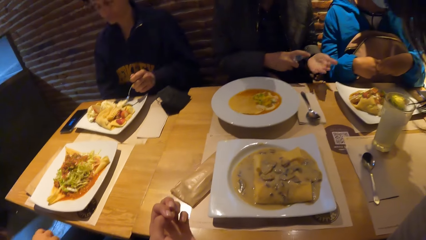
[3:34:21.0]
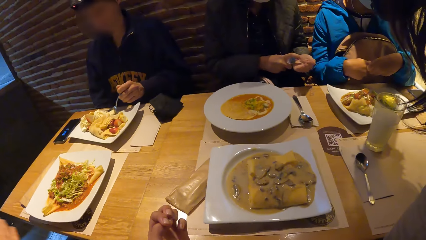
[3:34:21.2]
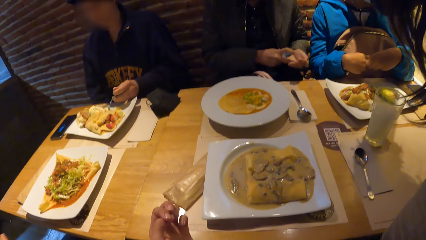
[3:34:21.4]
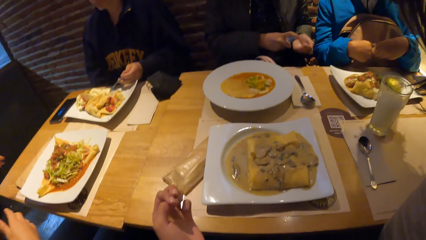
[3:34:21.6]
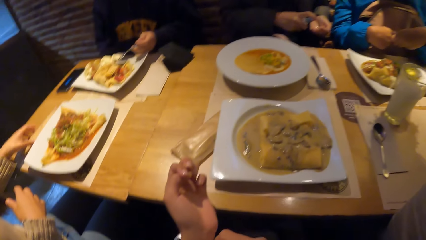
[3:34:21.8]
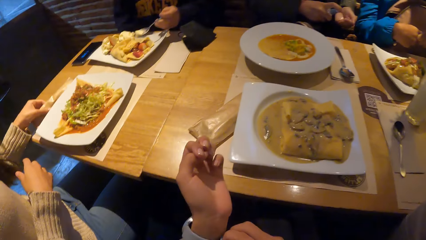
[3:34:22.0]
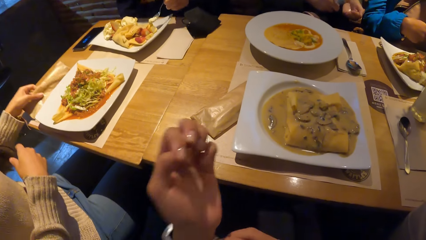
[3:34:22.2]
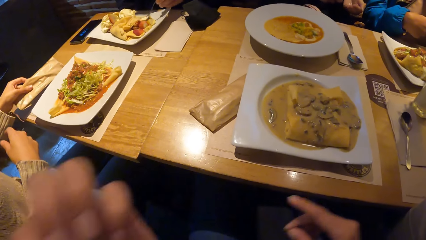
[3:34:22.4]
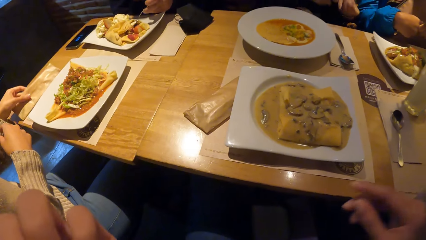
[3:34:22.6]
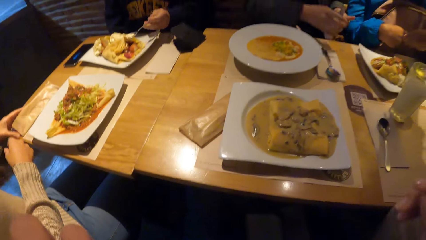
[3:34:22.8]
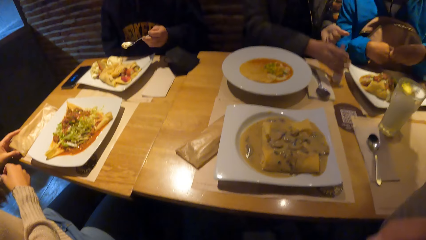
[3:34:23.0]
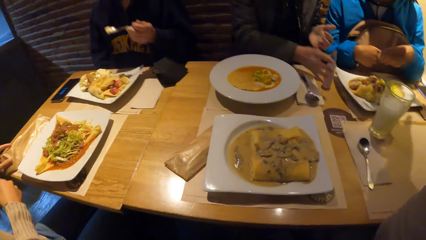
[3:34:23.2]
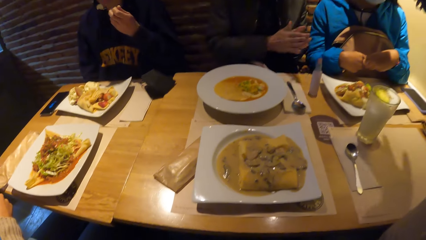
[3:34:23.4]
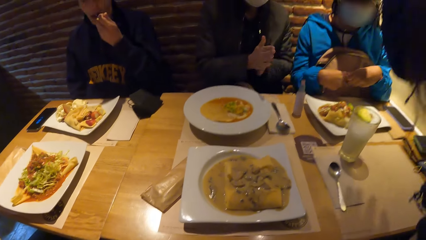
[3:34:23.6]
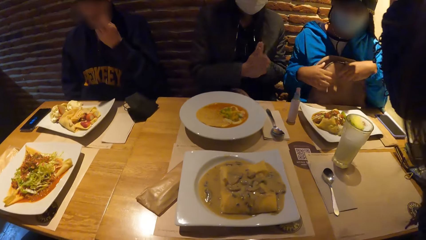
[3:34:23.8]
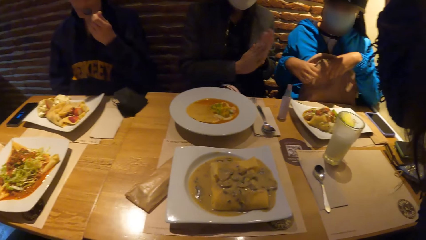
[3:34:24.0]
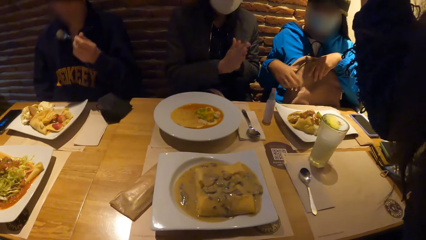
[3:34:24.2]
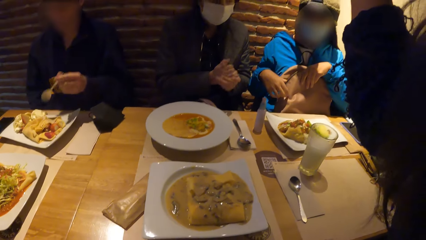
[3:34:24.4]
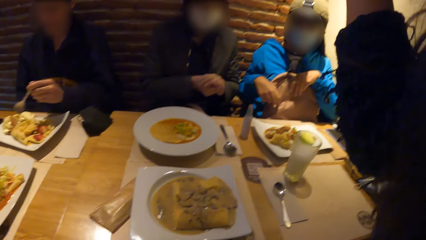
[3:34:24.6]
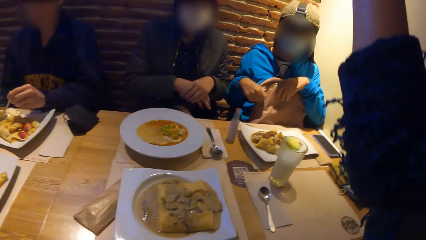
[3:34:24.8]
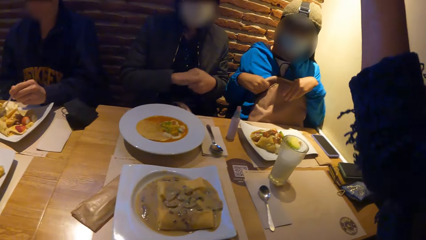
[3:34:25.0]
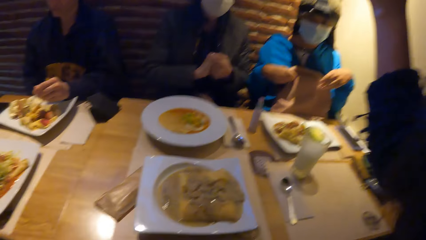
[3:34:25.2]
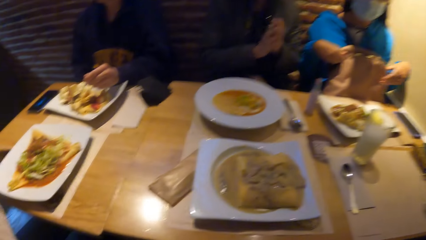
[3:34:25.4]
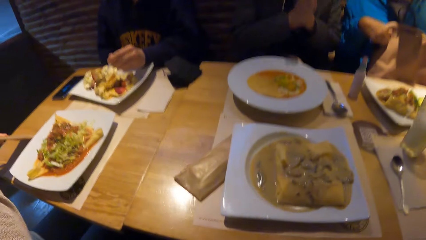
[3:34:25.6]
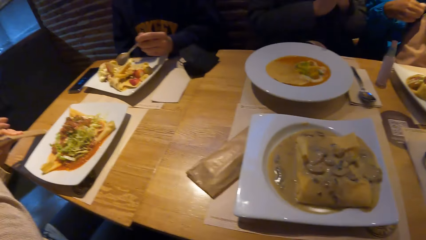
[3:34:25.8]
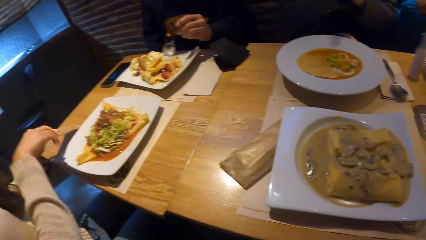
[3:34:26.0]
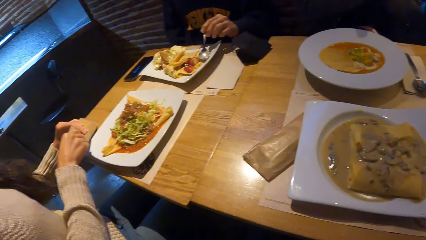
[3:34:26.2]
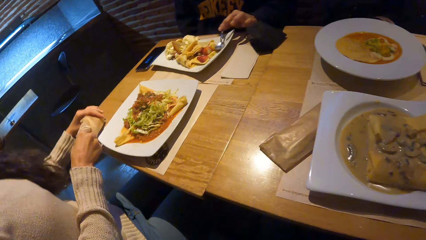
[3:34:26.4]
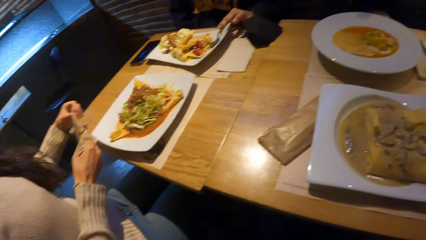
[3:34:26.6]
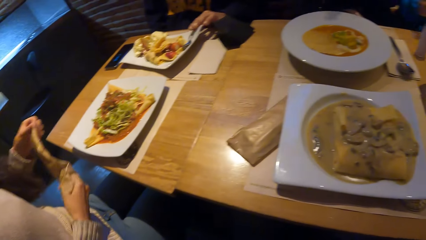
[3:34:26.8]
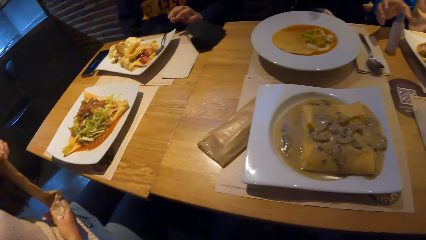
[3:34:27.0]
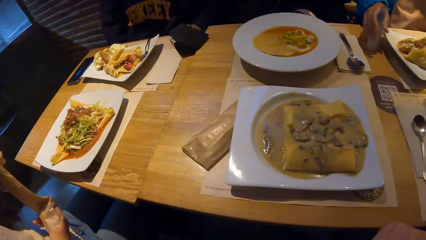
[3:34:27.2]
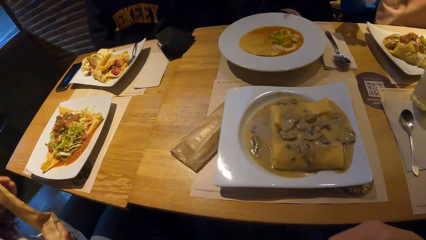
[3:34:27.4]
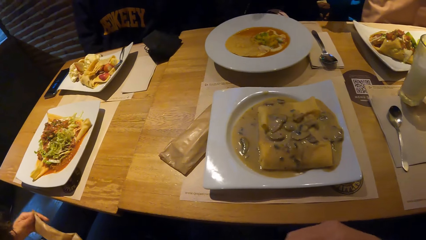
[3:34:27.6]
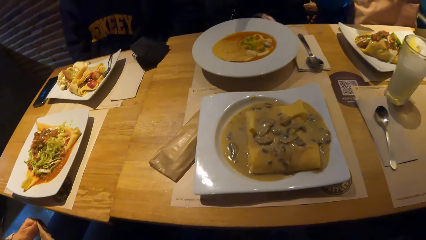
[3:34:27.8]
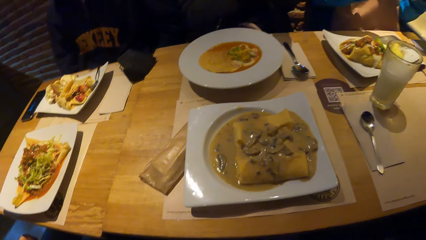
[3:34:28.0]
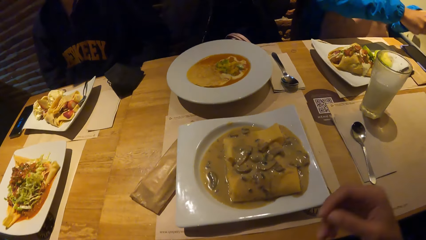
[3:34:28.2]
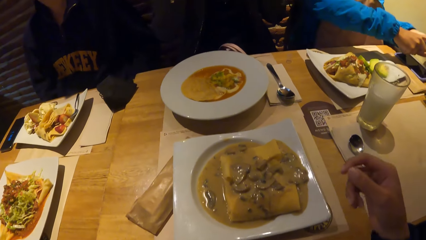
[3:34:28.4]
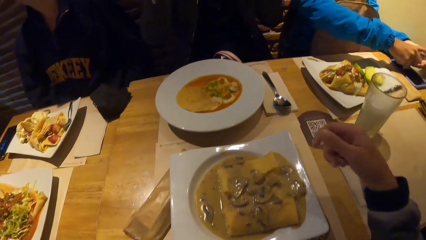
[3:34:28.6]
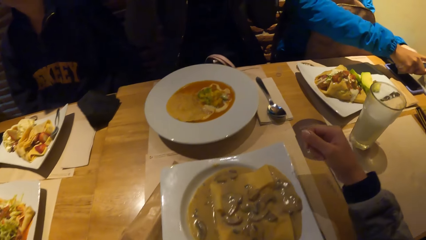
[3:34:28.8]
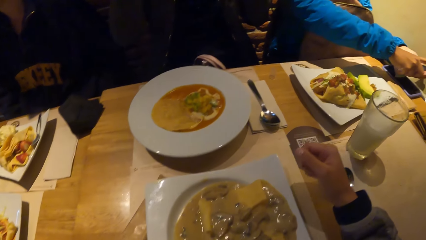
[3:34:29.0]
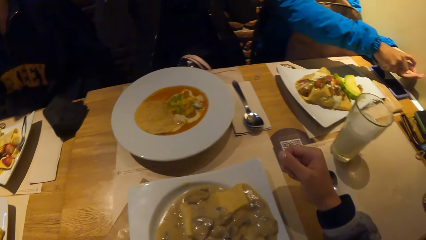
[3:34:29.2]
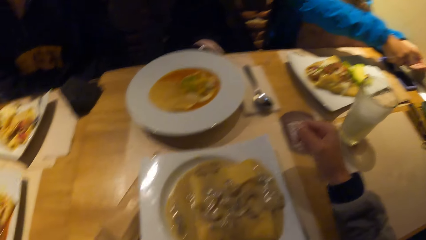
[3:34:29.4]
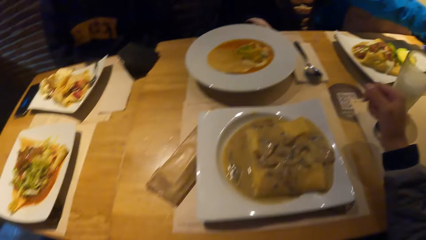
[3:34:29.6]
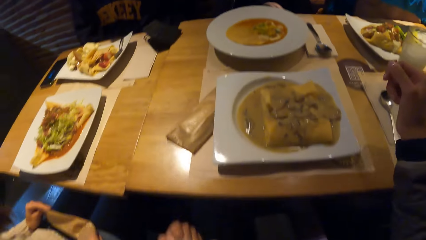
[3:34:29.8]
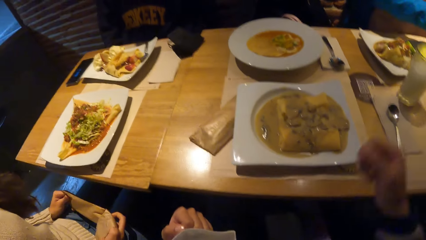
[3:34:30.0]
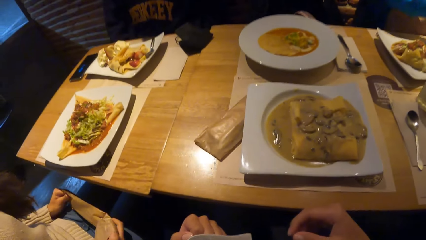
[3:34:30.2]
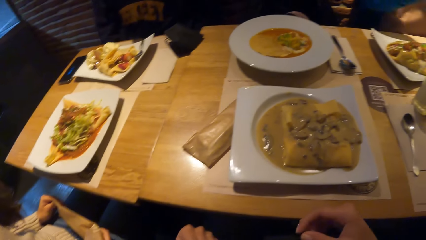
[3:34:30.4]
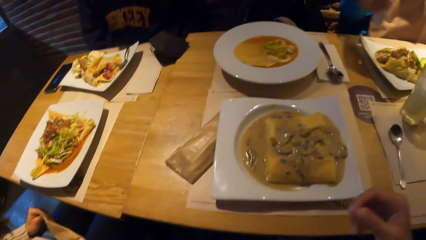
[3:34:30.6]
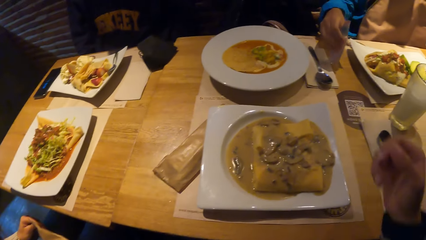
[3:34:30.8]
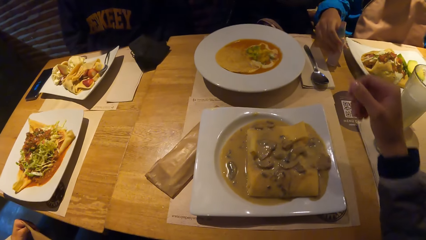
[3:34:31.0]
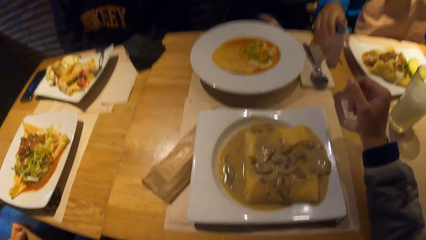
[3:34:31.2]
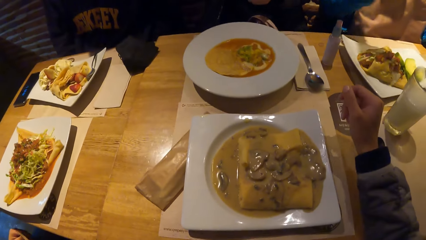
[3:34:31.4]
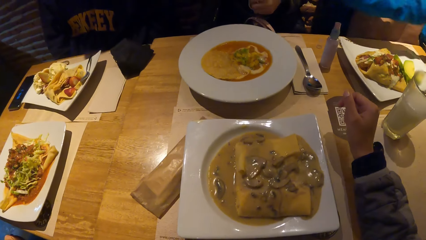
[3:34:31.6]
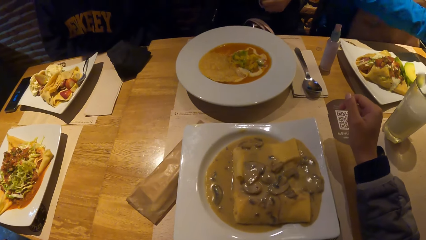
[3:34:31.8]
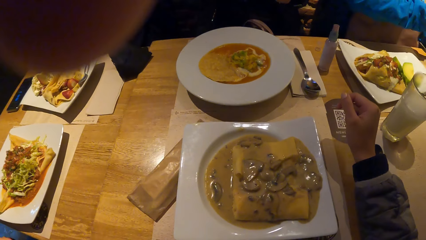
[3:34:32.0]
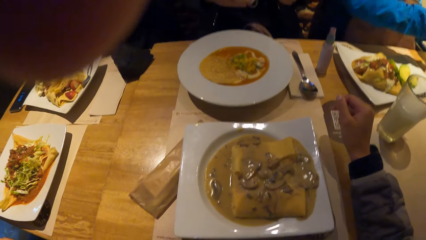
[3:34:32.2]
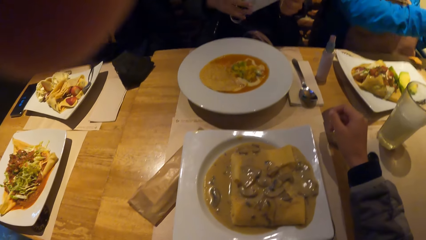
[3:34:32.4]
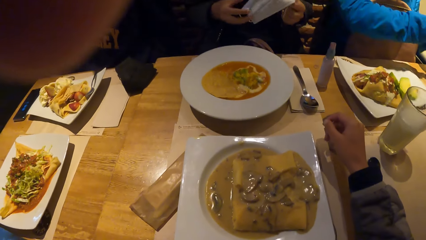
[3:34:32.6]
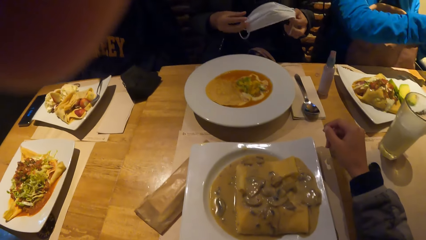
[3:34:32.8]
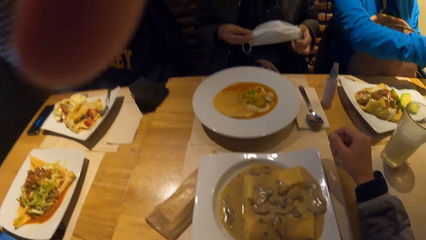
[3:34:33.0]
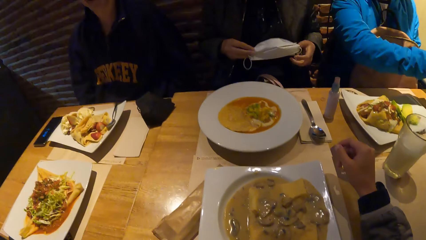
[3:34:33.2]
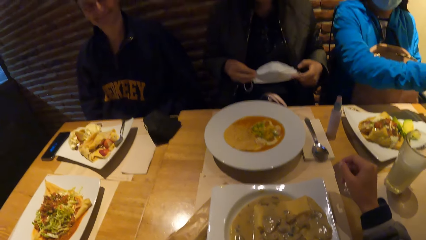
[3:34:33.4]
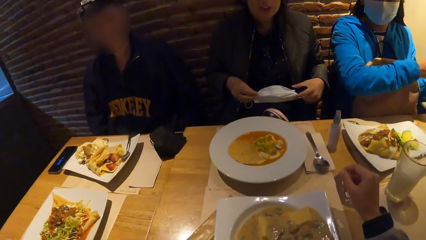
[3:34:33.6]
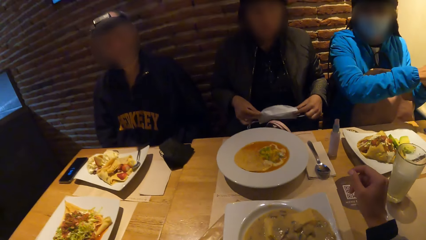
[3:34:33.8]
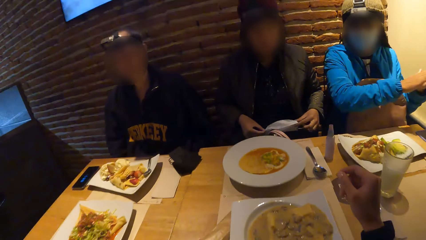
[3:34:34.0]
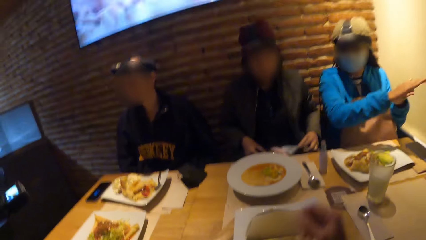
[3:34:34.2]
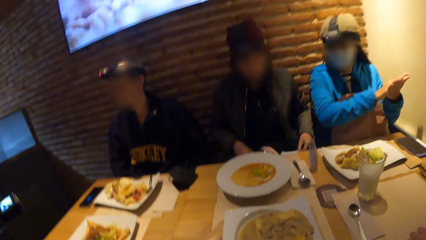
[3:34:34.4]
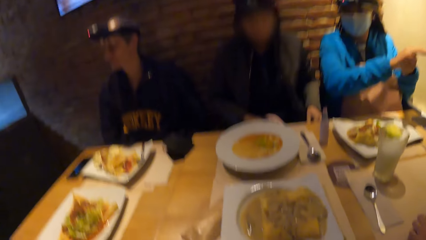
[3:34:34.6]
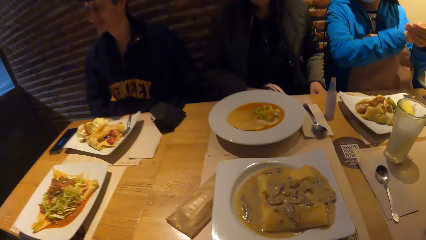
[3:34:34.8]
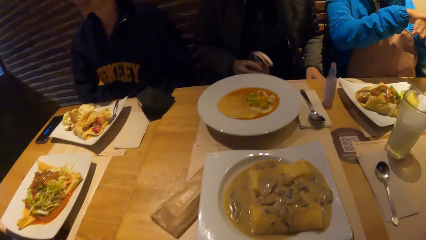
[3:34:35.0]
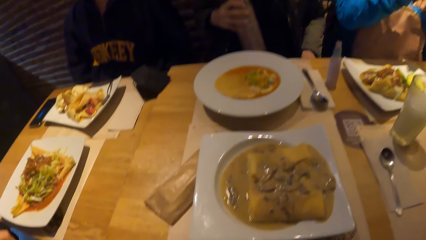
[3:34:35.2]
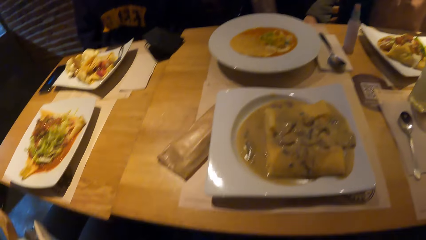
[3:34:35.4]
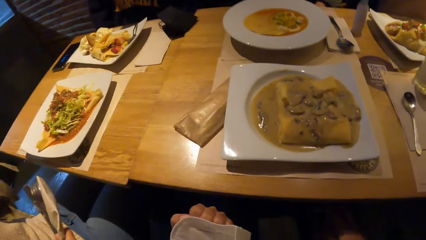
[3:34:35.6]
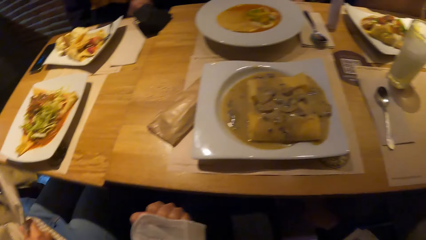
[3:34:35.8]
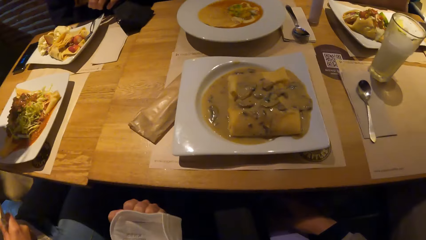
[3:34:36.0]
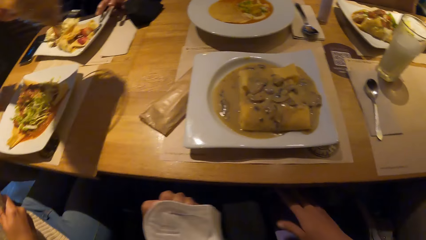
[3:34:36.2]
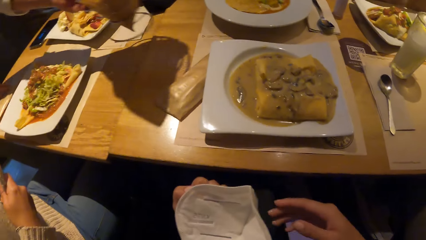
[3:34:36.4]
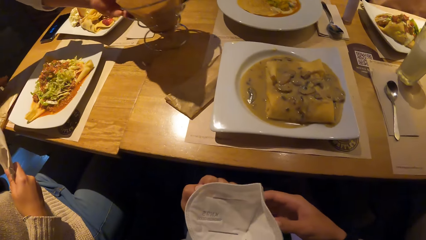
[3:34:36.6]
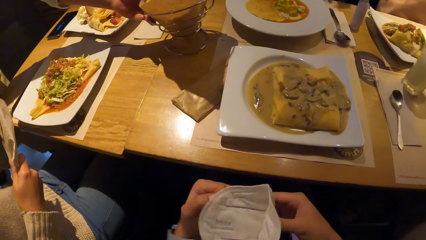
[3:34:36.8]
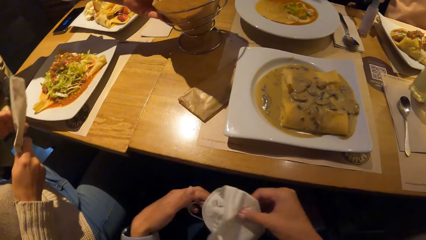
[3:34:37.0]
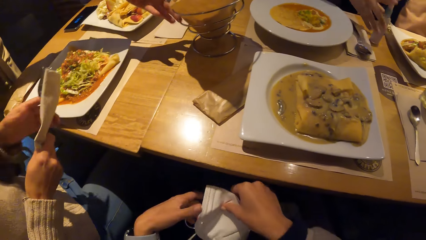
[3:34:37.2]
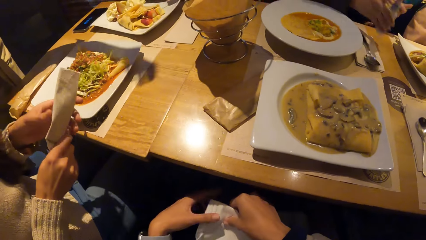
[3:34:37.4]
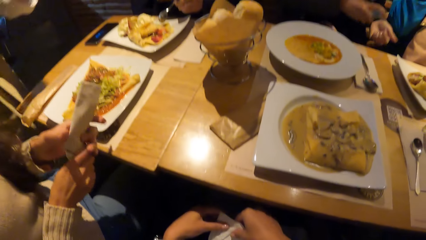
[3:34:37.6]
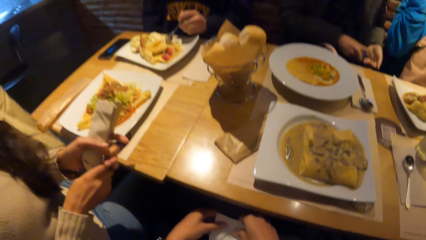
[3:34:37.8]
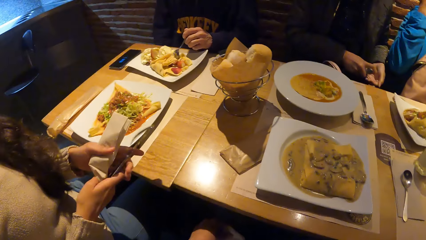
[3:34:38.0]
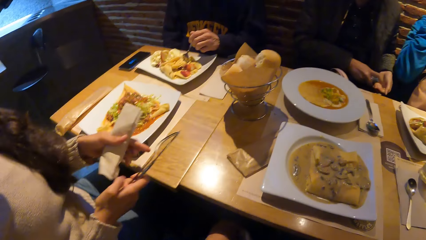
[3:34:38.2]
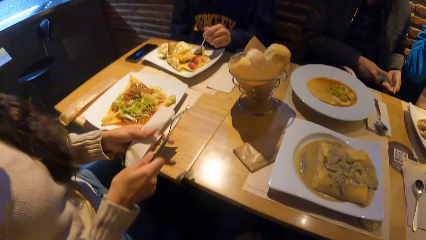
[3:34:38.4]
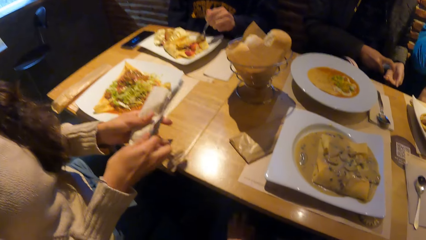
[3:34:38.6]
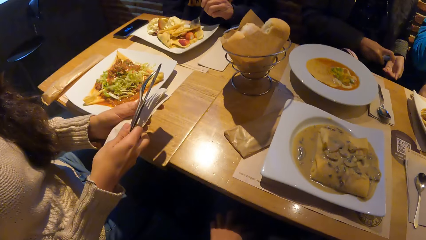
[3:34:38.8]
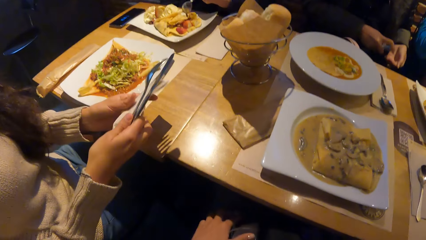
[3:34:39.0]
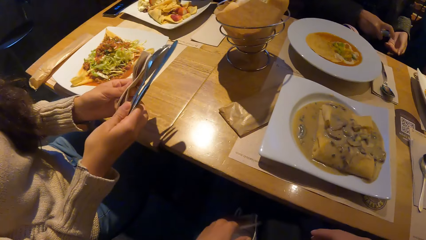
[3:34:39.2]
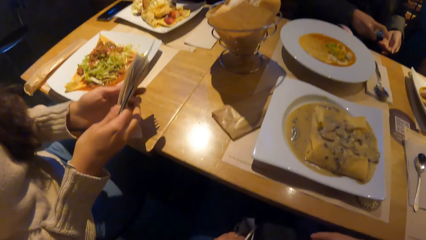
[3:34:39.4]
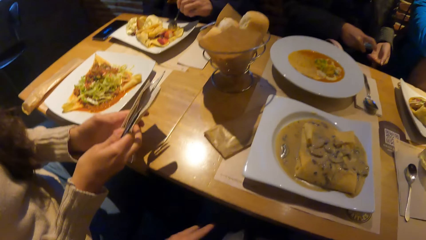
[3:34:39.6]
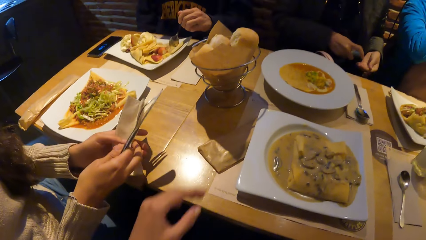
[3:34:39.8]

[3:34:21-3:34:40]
A man puts the food in his mouth with the spoon in his left hand. A woman takes a pack of cutlery from the table with her left hand. A waitress drops a basket of bread on the table with her right hand. Another woman holds a spoon and a fork.
